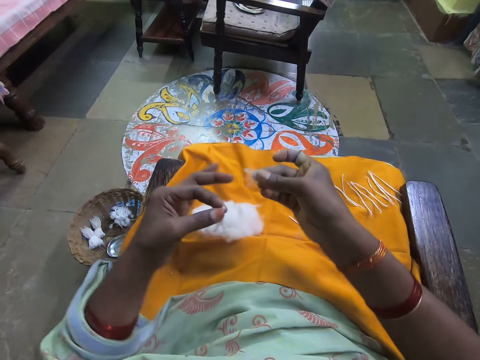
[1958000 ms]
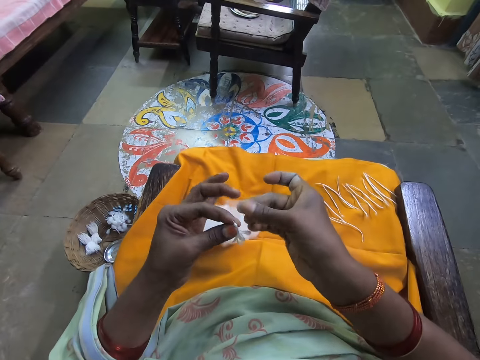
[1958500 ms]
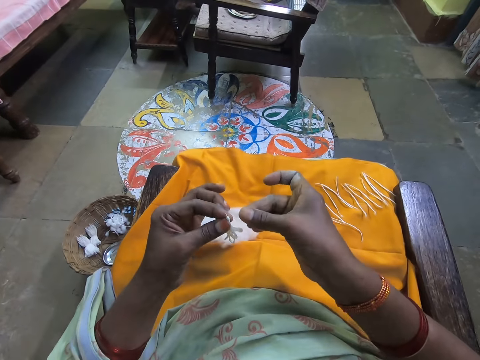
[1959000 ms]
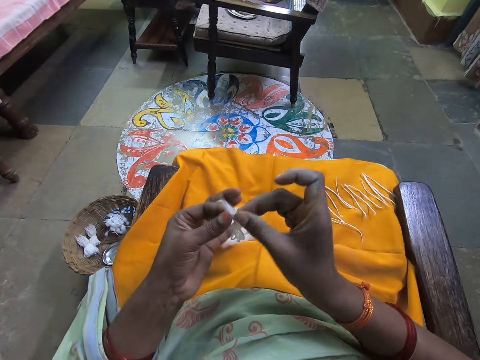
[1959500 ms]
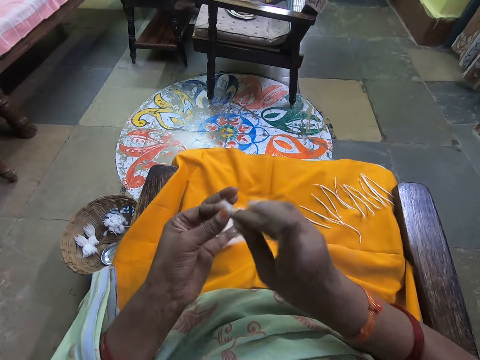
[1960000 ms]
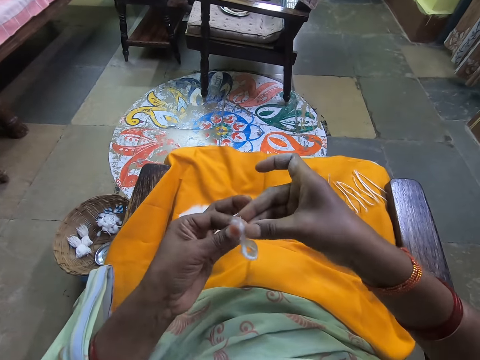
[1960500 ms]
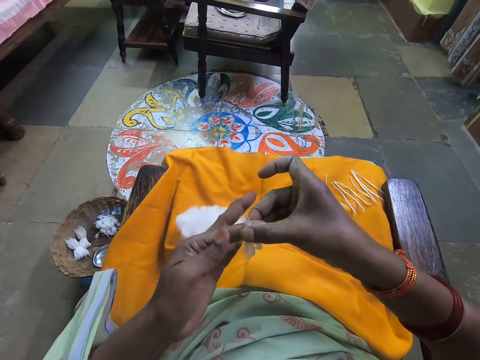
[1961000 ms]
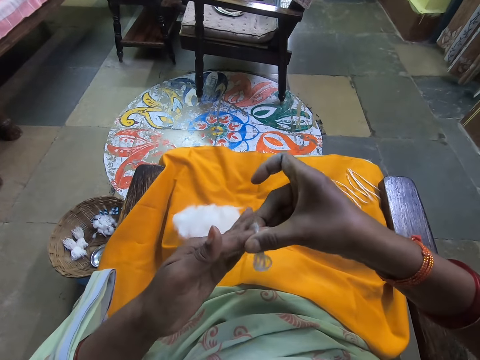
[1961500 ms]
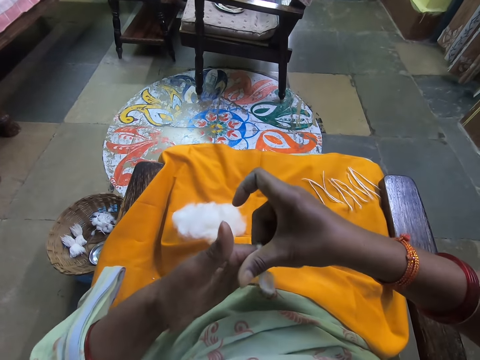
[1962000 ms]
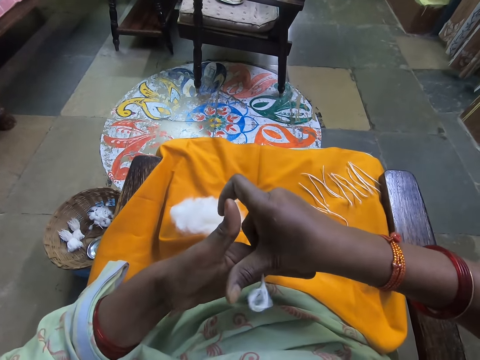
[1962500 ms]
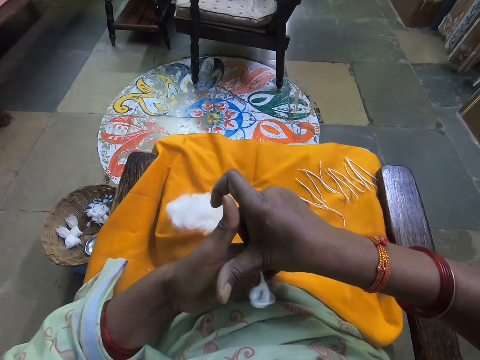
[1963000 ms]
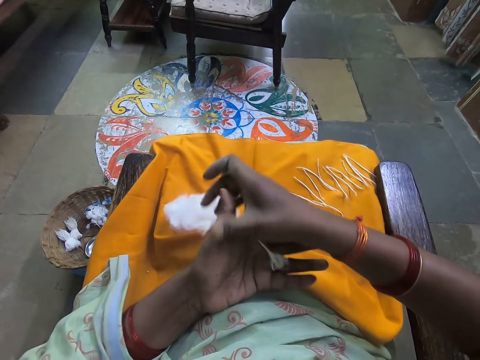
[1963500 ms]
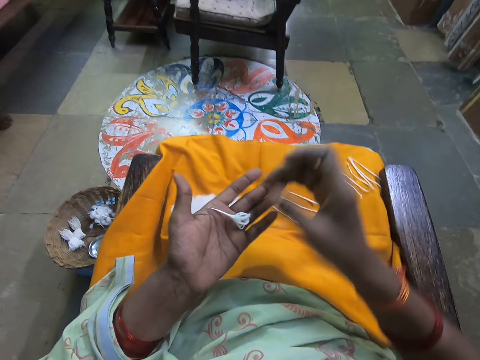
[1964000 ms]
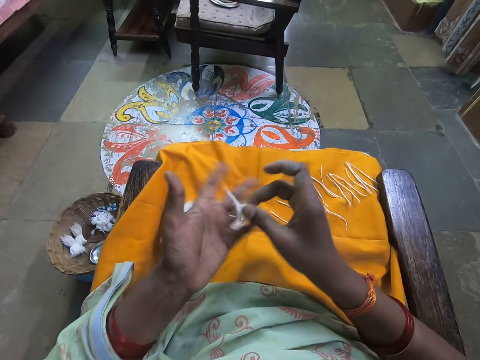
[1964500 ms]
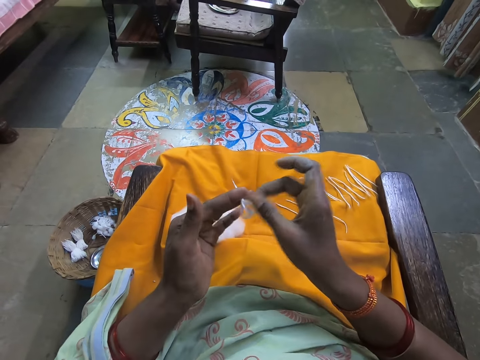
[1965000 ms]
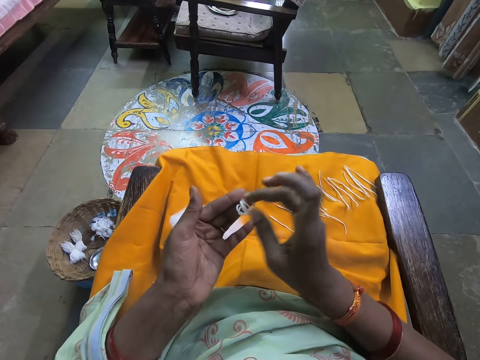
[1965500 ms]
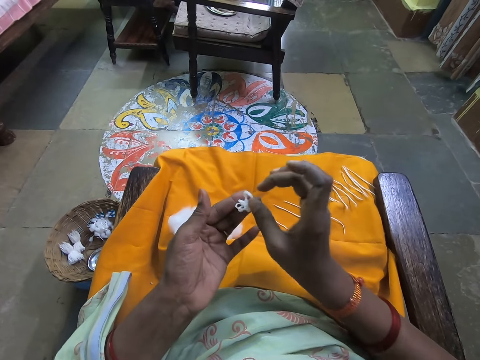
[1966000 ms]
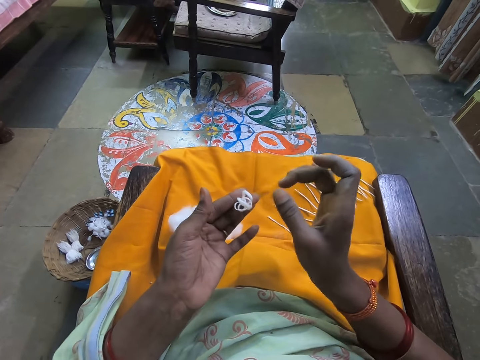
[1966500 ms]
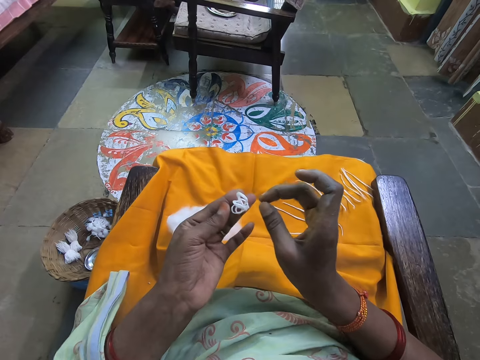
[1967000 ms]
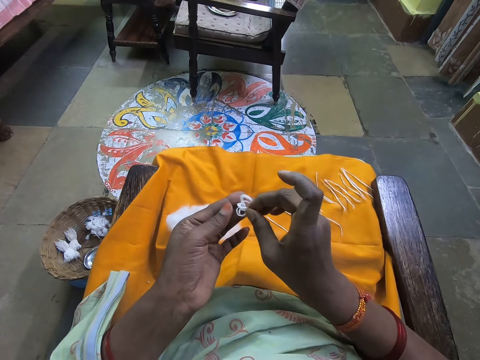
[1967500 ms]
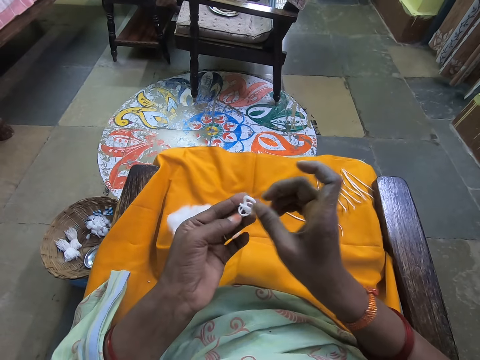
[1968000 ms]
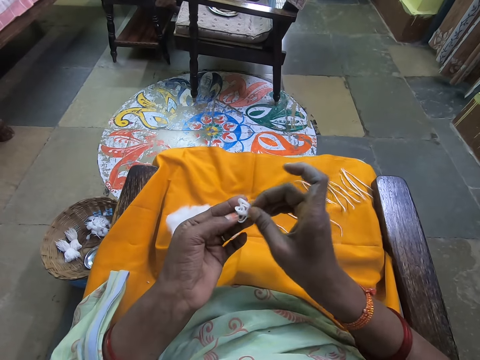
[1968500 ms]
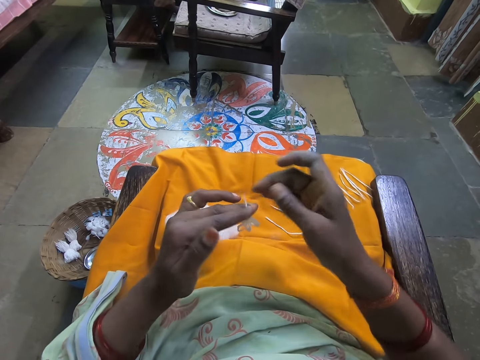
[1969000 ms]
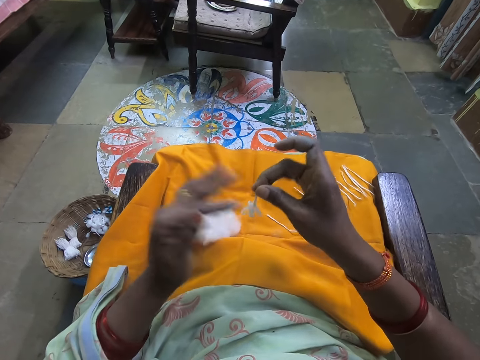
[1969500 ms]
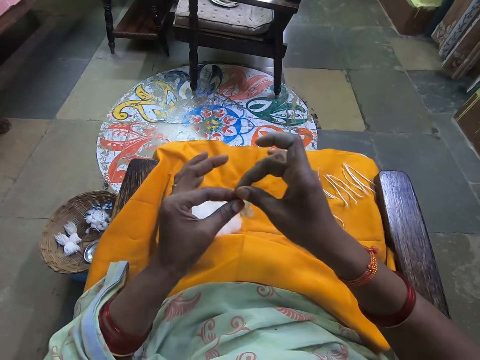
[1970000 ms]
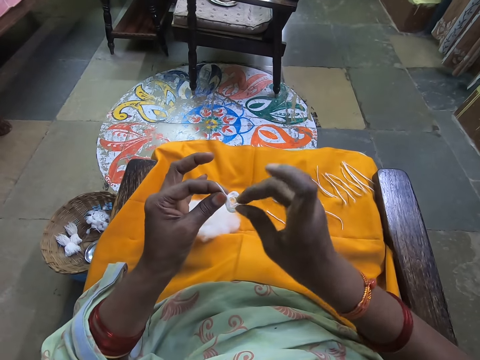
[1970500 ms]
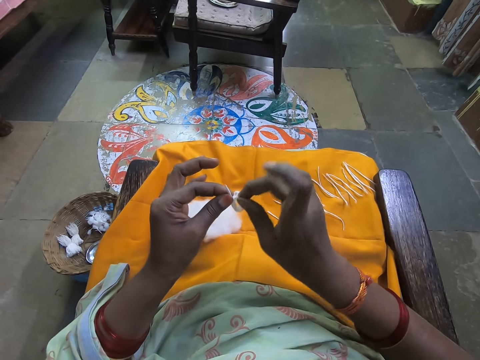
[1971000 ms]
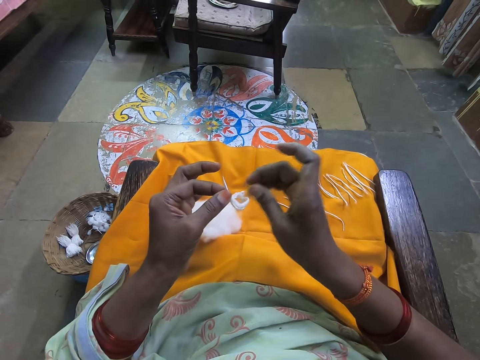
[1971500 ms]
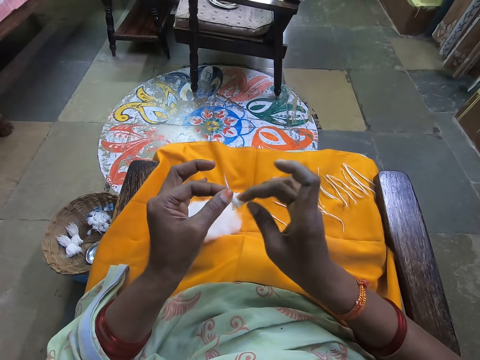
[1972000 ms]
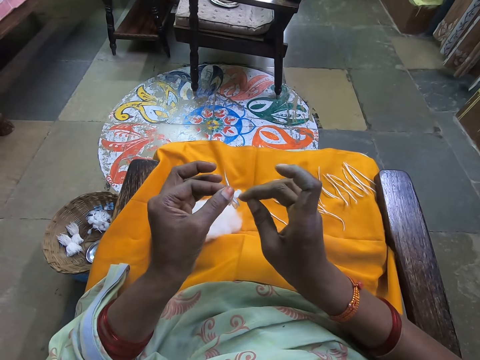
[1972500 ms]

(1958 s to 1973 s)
The camera wearer scoops the cotton. She holds the folded wool and the cut-out wool together. She rolls the cotton. She folds the tip of the wool together. She touches the wool in her hands. She arranges threads.

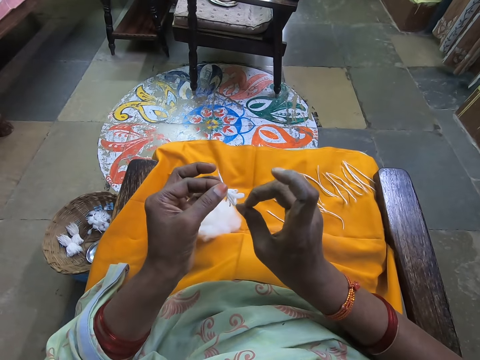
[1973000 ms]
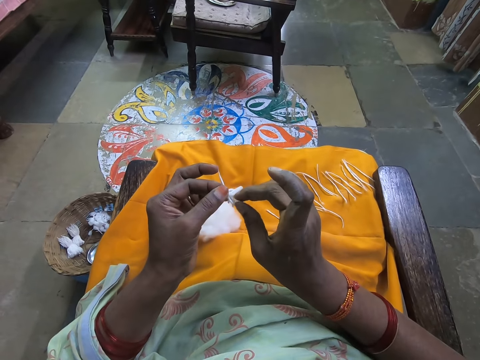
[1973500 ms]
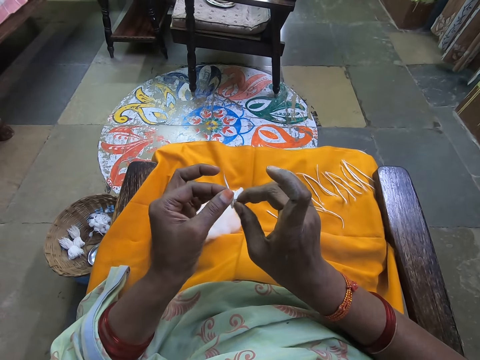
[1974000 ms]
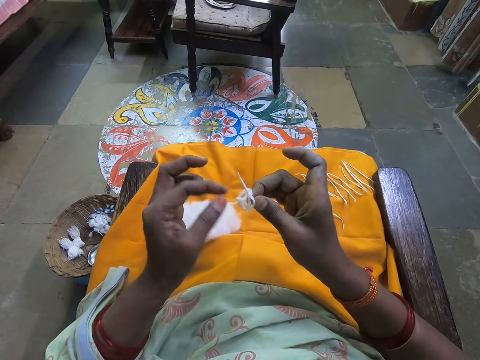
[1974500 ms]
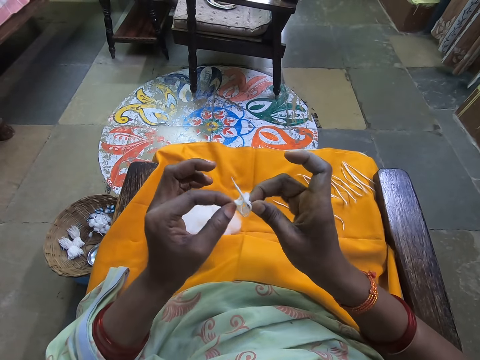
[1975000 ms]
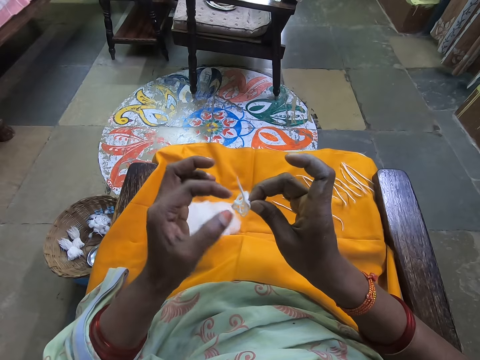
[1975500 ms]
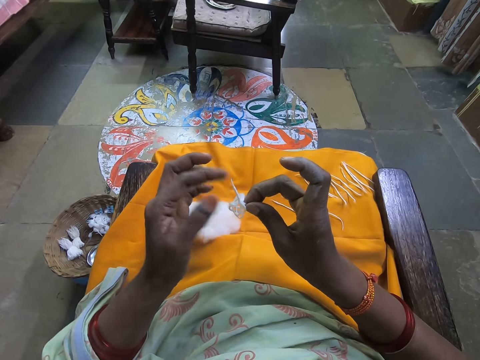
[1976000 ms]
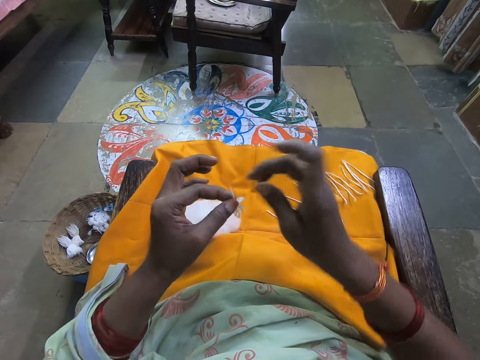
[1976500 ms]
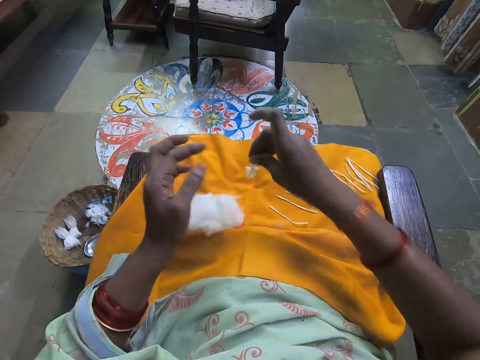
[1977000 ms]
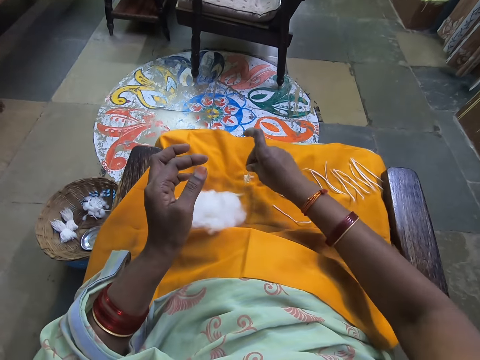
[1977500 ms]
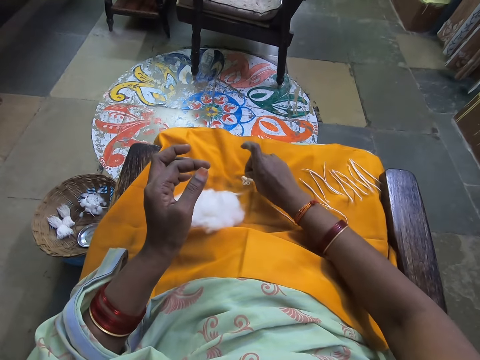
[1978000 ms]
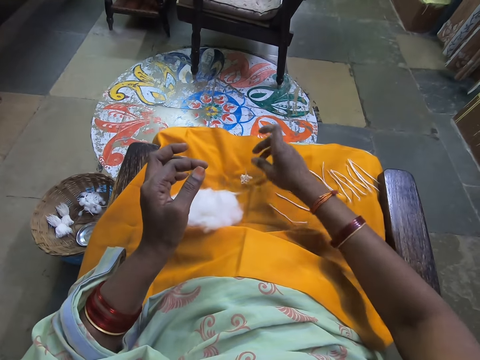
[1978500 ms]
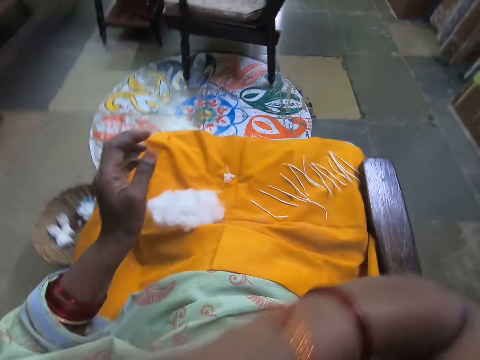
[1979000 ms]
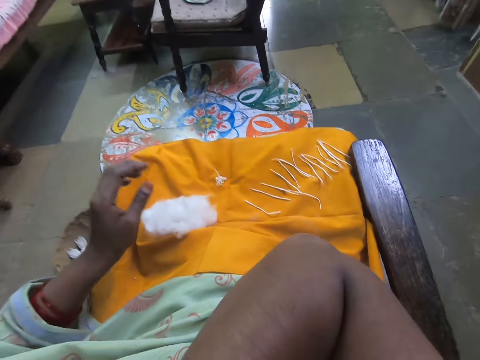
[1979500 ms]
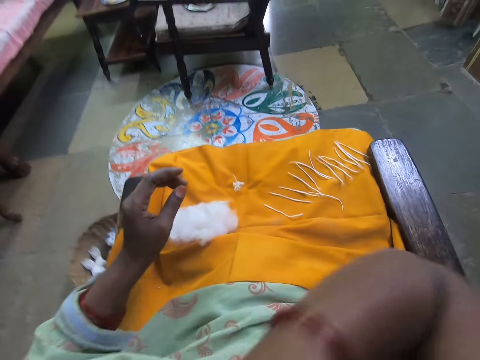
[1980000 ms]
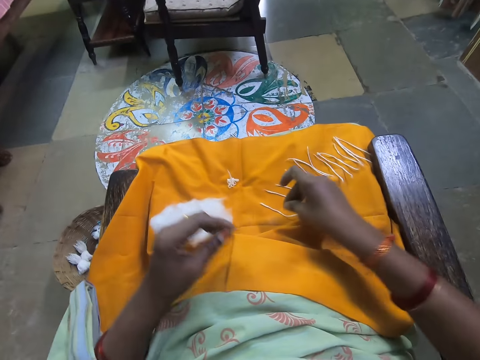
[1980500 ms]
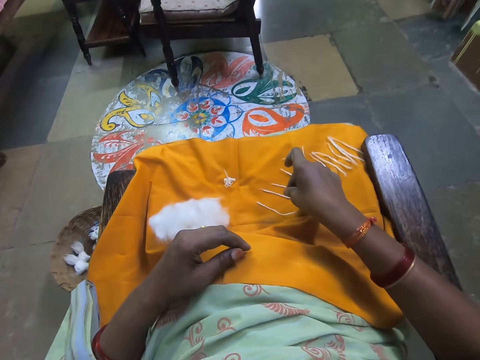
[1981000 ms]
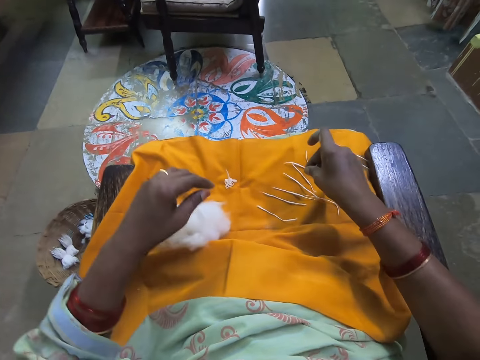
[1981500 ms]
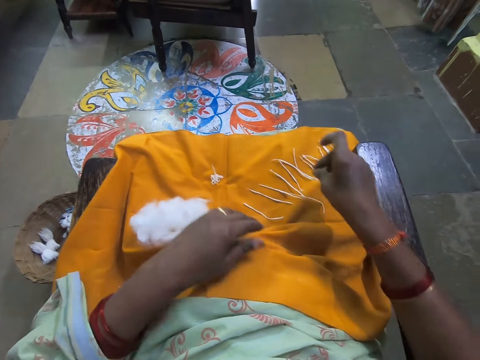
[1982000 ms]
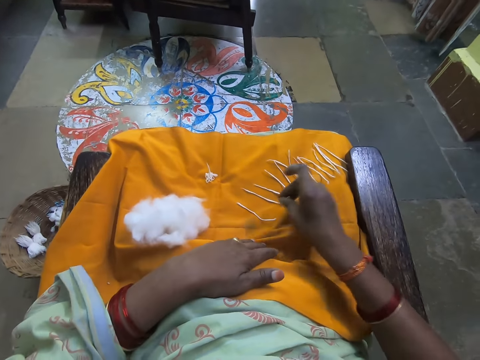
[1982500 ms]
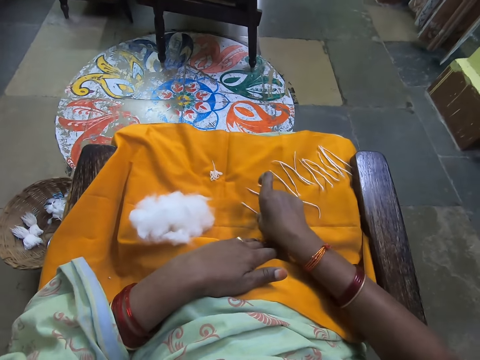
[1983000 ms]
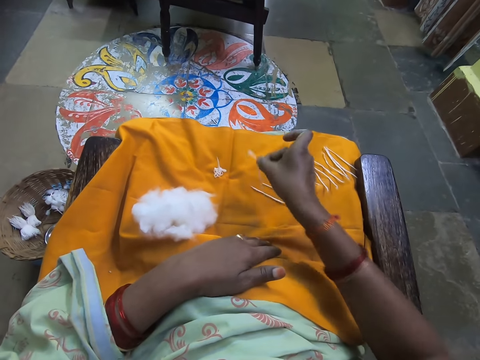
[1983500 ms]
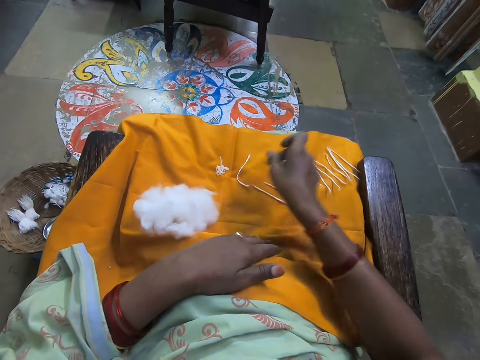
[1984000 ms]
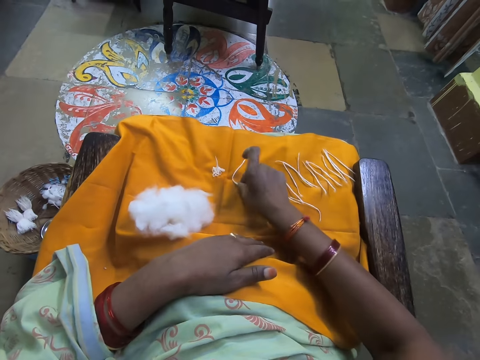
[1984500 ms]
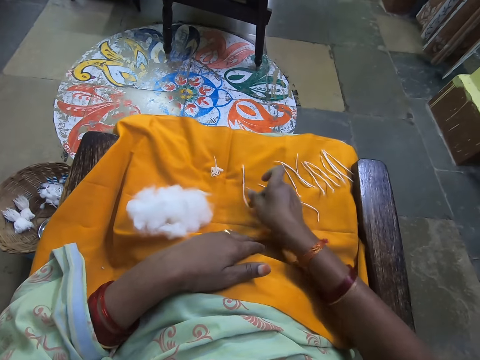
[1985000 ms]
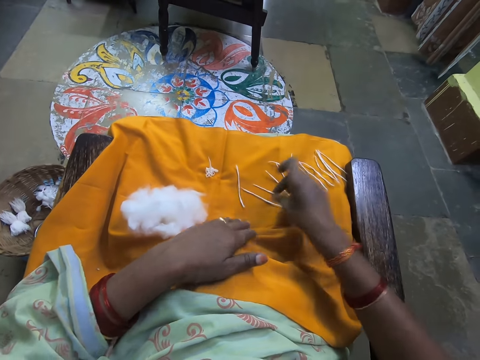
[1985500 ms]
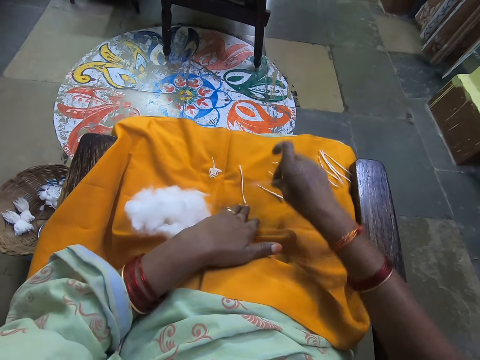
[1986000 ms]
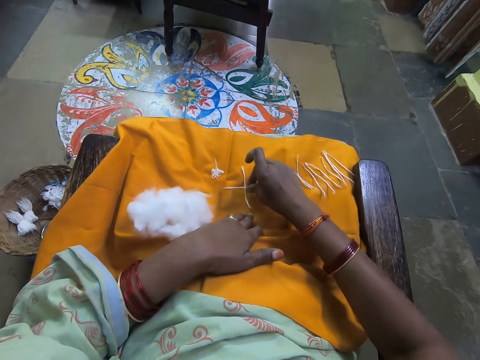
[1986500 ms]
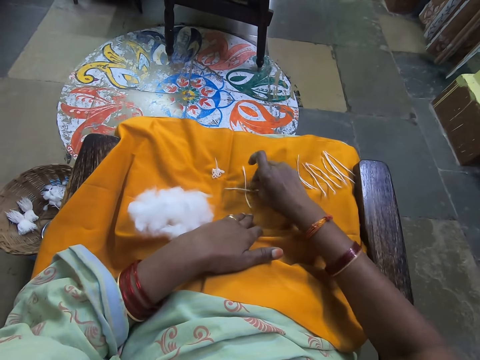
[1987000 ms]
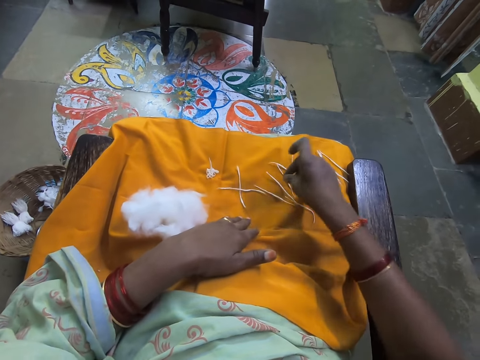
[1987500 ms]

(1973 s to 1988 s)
The camera wearer drops the wool on the yellow cloth on her laps. She scratches the hand on the body. She touches her face. She arranges threads. She picks a folded wool from the yellow cloth. She places the folded wool in her right hand at the corner of the yellow cloth. She adjusts the folded wool with her right hand. She picks a folded wool from the yellow cloth. She places the folded wool on top of the first folded wool.
